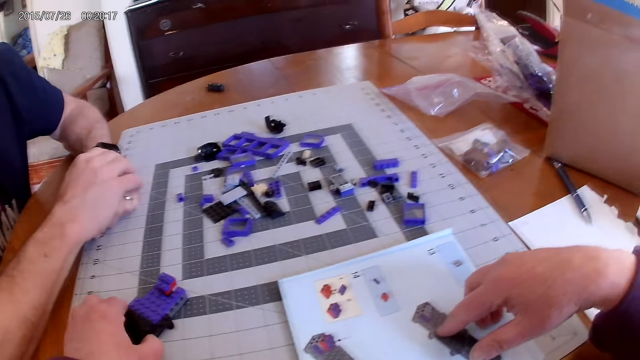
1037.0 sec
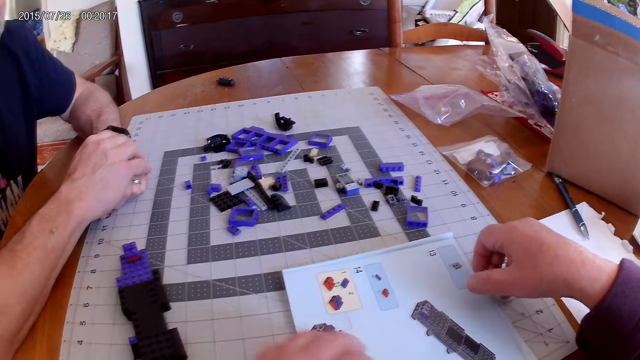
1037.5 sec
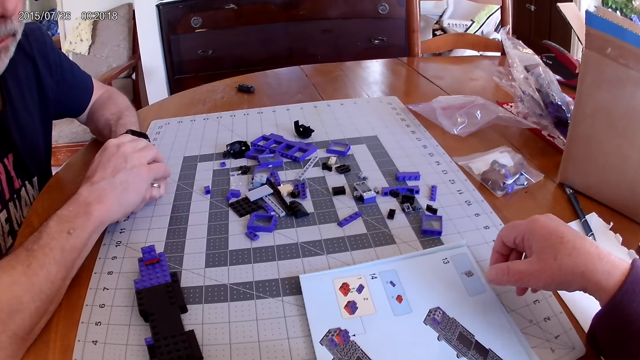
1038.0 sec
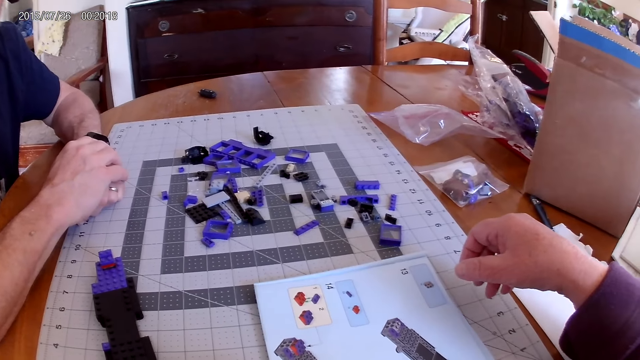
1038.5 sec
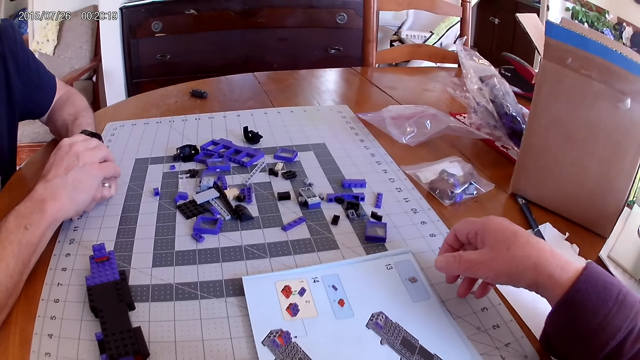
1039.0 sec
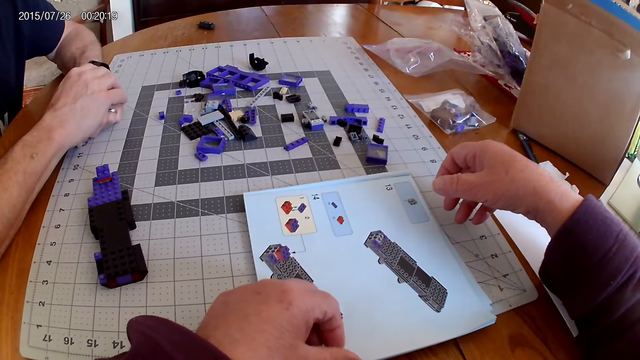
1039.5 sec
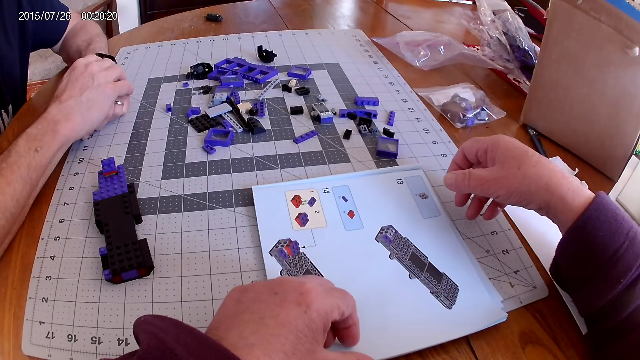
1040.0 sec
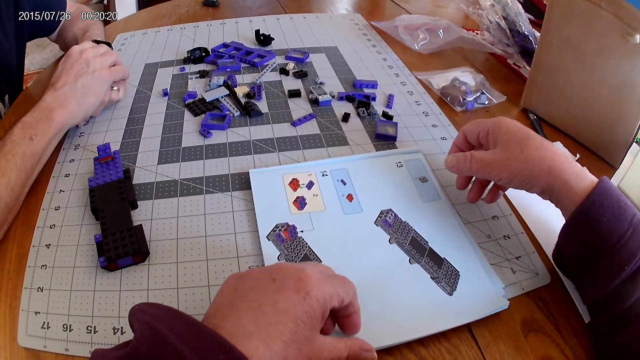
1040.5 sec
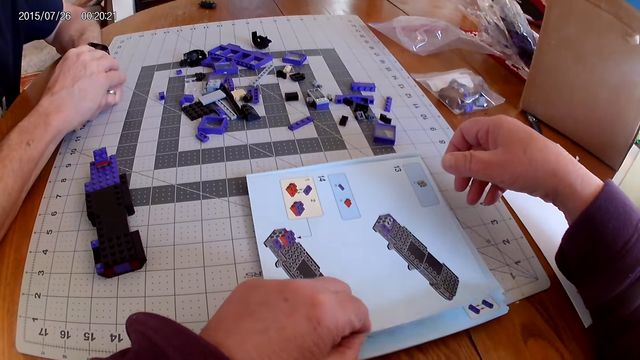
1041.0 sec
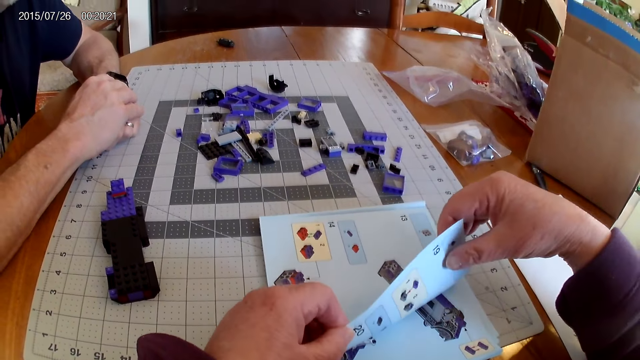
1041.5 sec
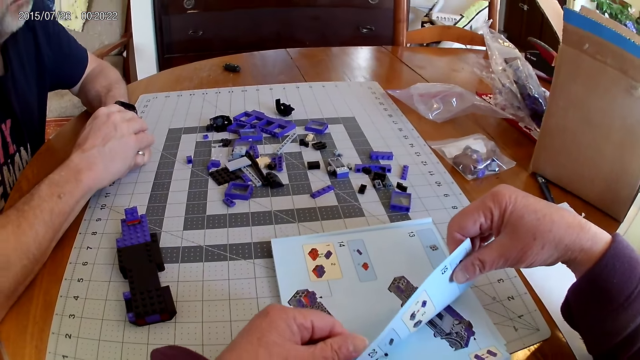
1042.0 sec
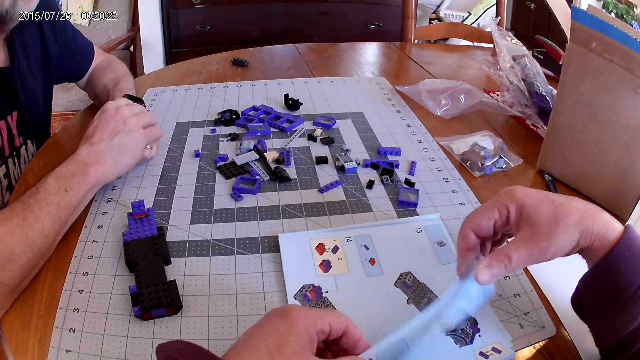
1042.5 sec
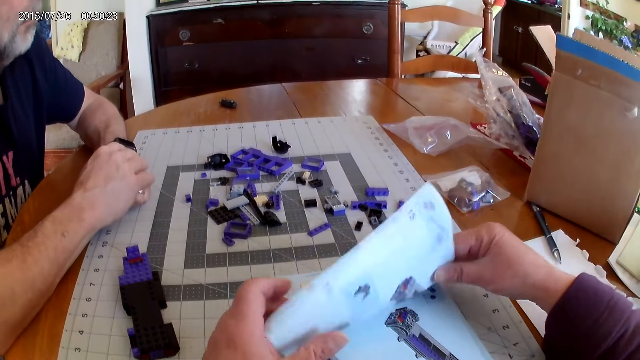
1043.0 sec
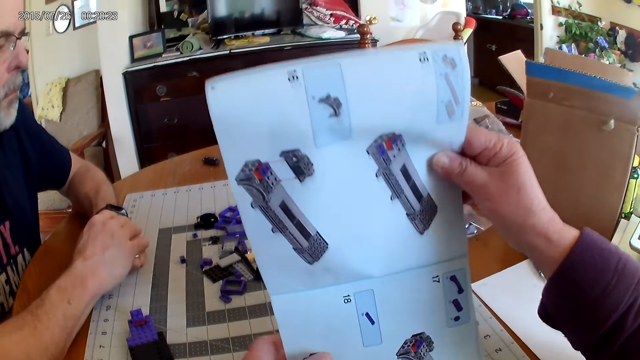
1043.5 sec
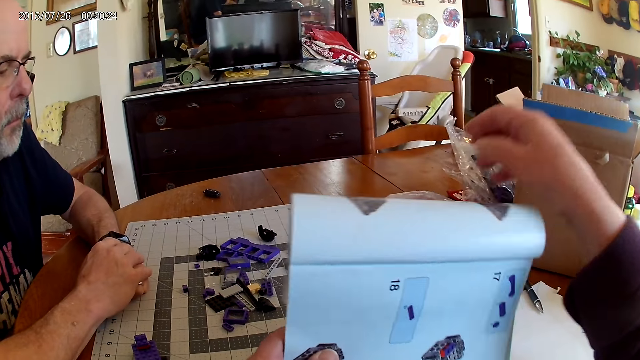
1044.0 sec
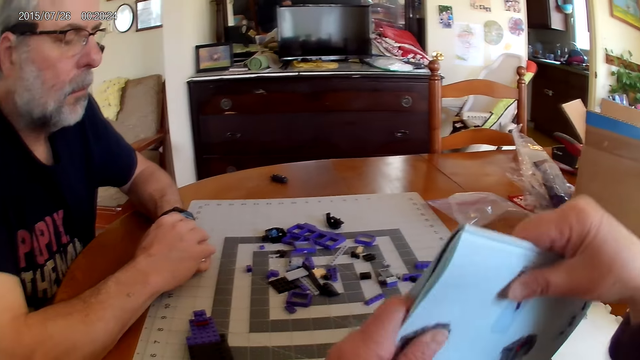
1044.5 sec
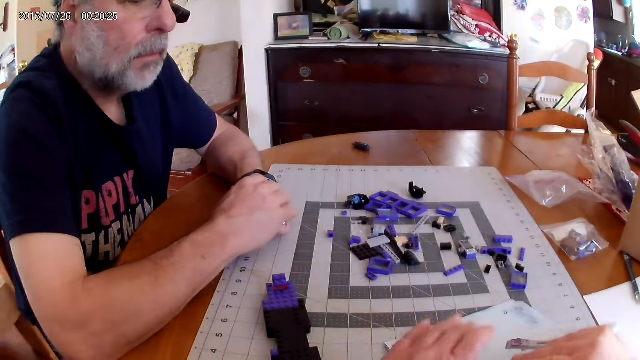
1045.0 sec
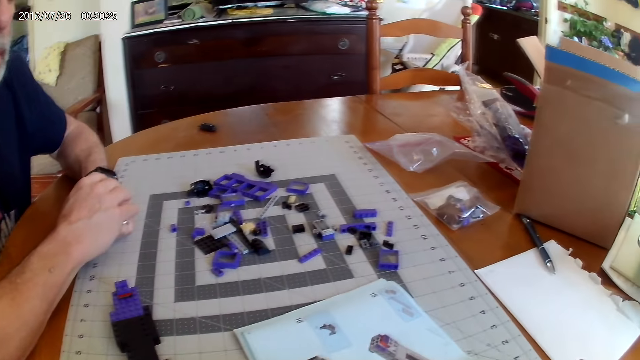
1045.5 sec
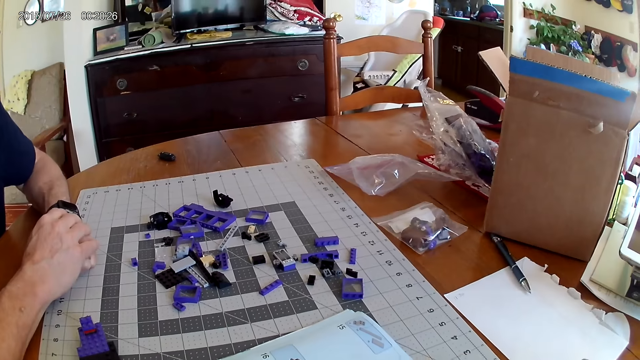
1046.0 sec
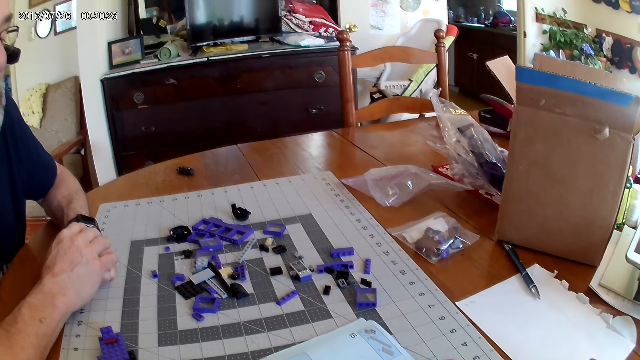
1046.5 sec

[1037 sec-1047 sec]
The camera wearer opens the next page of the instructional manual book.

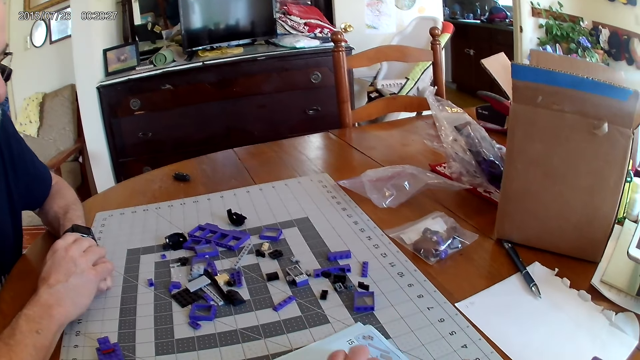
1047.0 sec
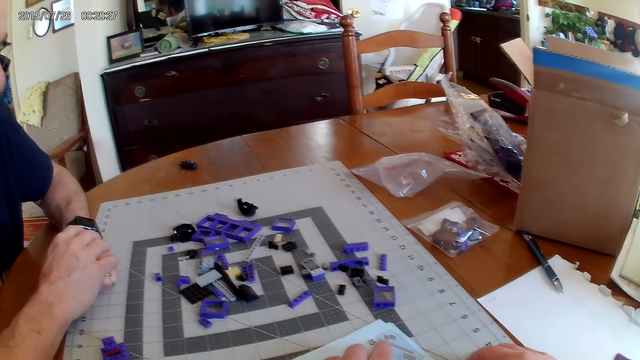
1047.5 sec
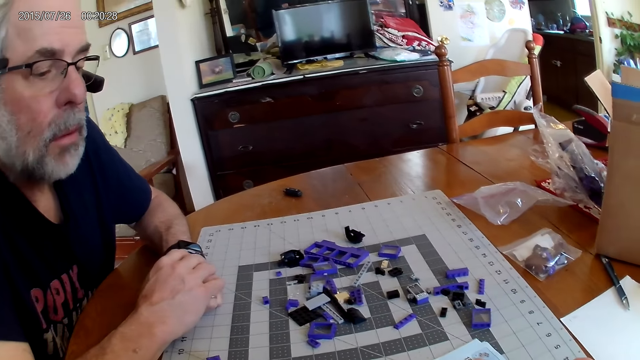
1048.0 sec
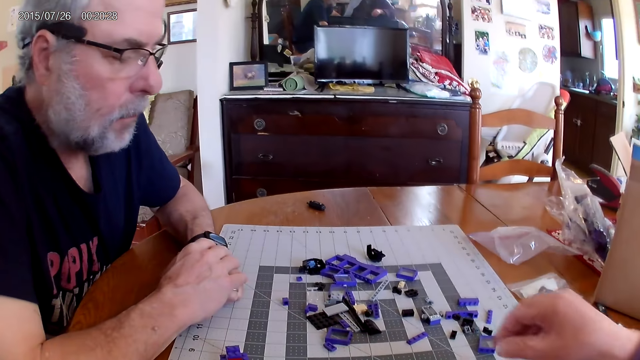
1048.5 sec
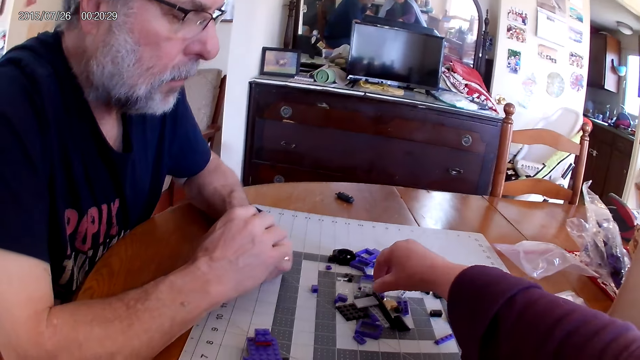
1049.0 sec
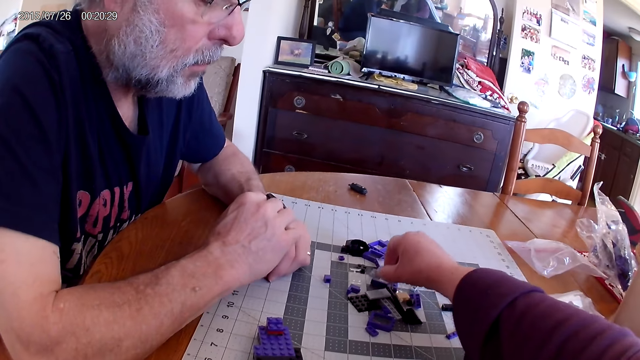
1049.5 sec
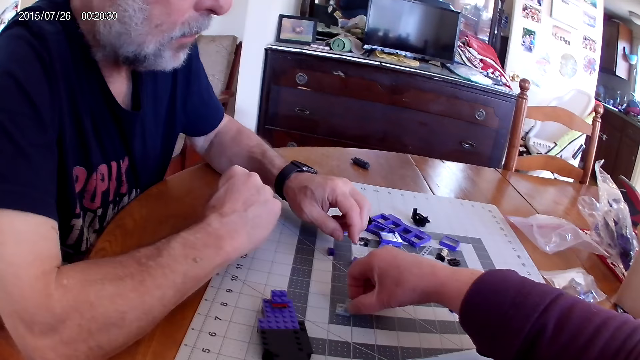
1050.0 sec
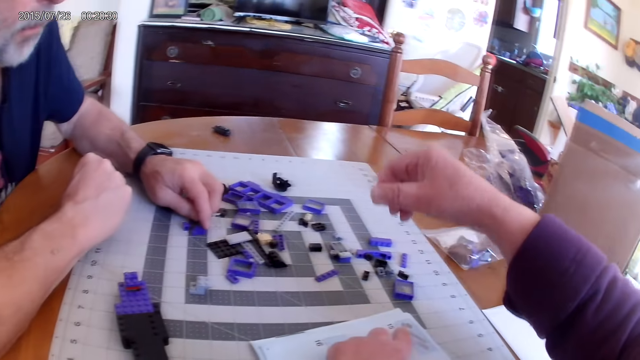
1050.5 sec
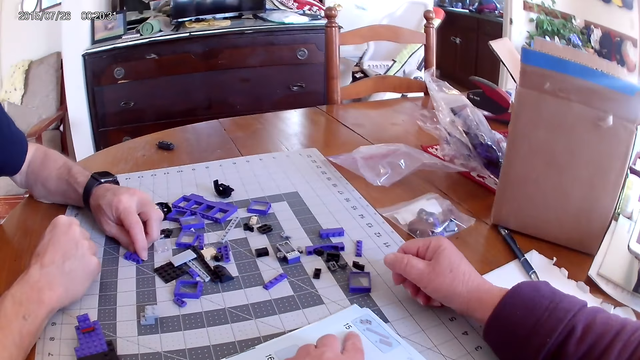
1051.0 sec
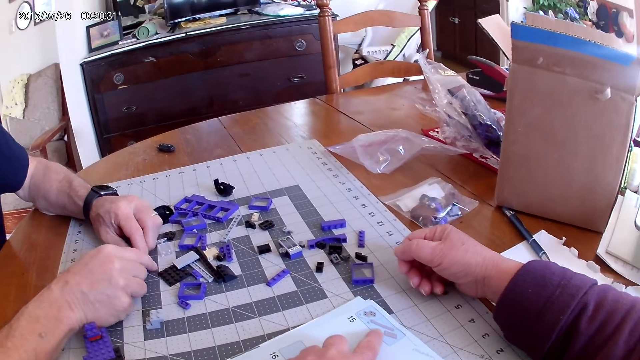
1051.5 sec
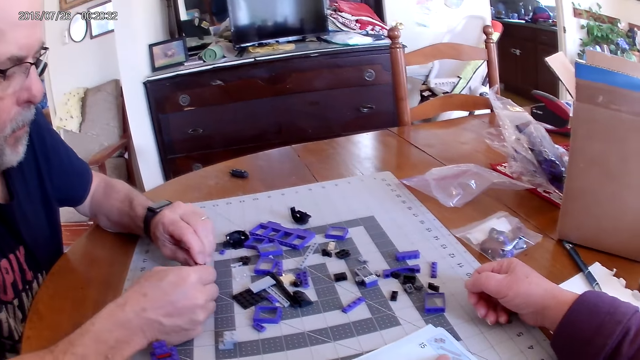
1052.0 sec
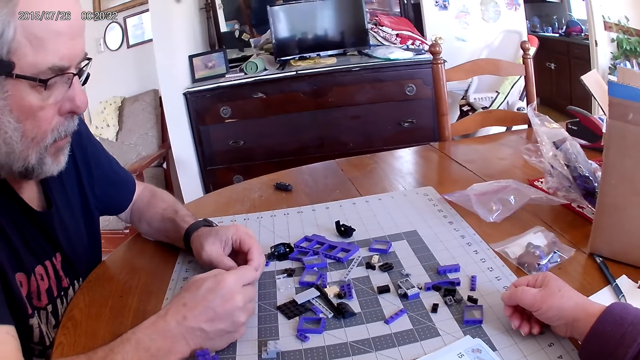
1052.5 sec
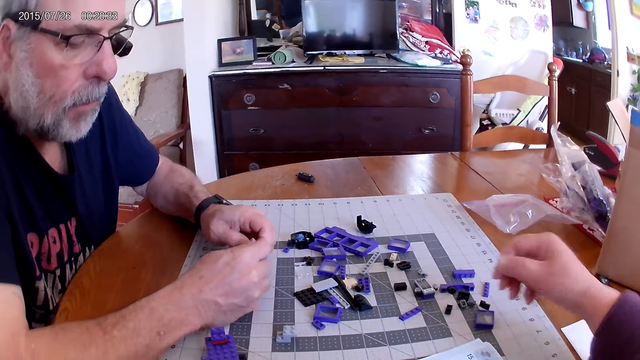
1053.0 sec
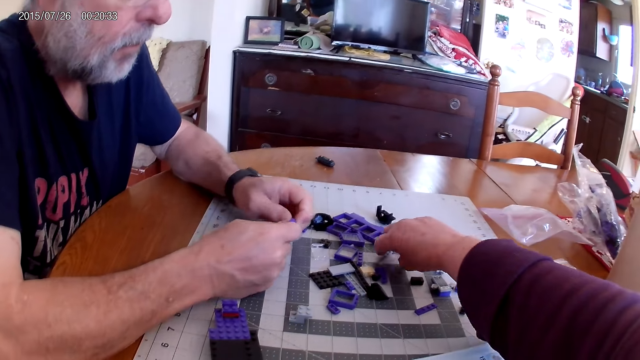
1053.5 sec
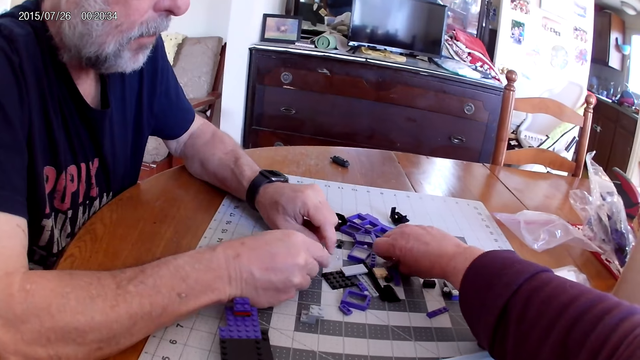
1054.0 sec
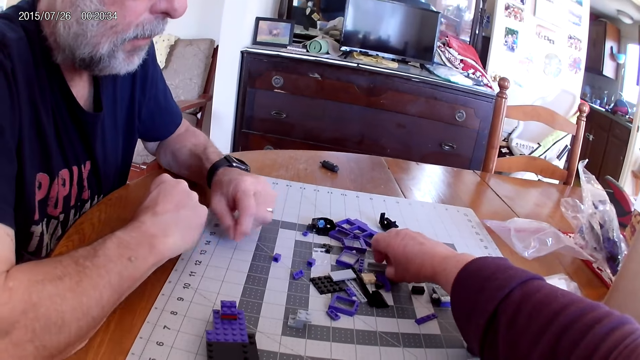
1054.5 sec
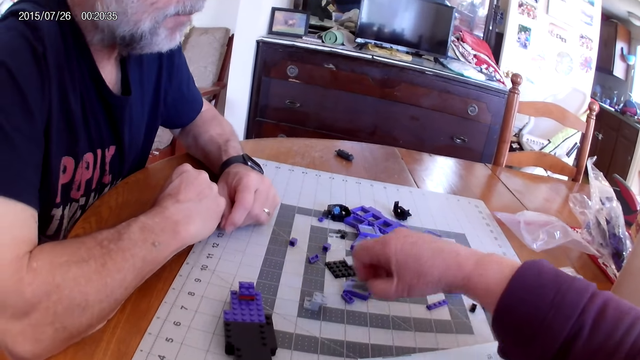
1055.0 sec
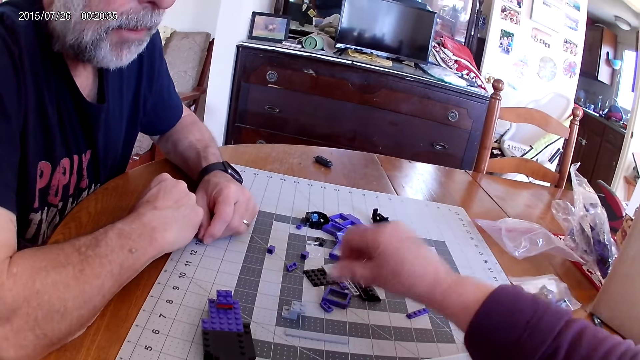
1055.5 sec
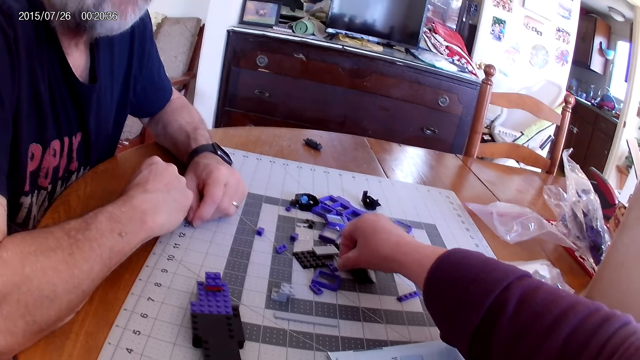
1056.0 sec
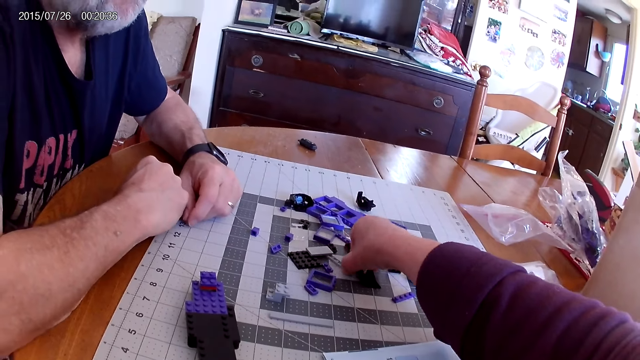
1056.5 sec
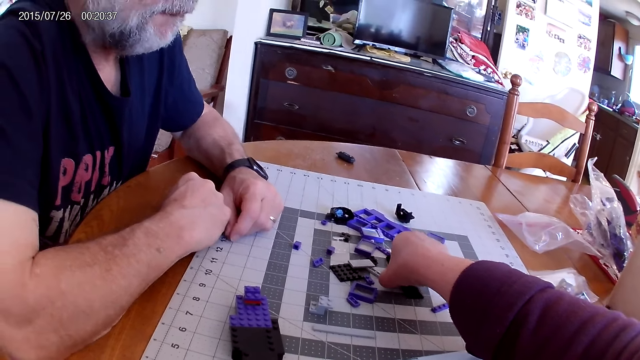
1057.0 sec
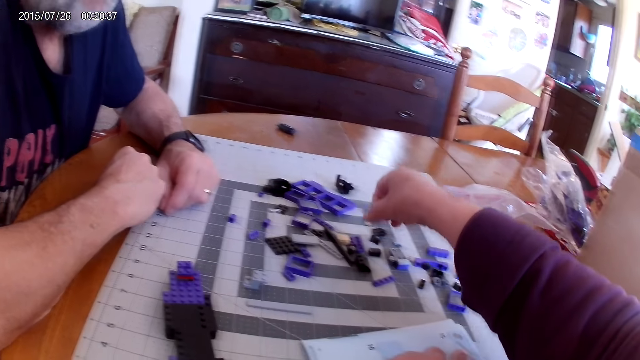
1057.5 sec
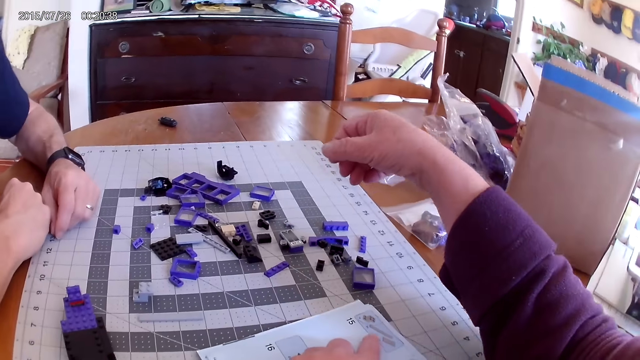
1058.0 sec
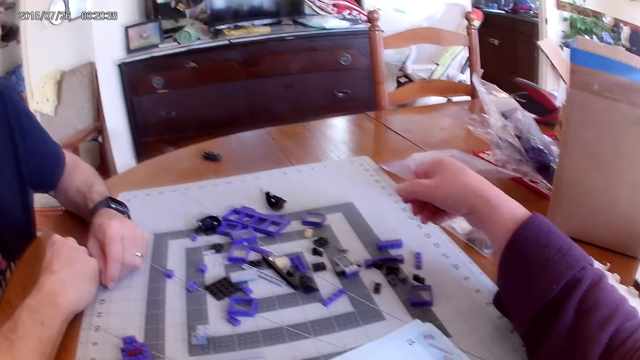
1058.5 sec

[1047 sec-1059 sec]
The camera wearer picks up a plastic piece and looks at the instructional manual book. A man picks up the plastic piece and unfixes the plastic piece. The camera wearer picks up a plastic piece and places the plastic piece on the table.
